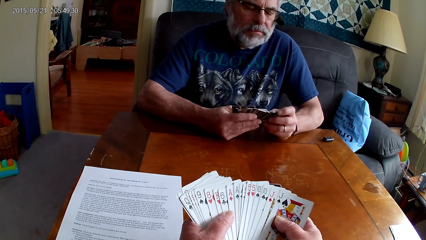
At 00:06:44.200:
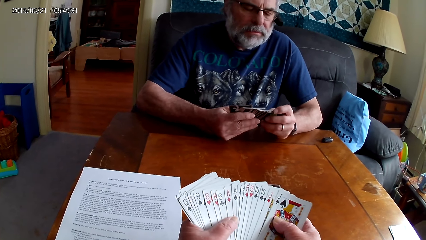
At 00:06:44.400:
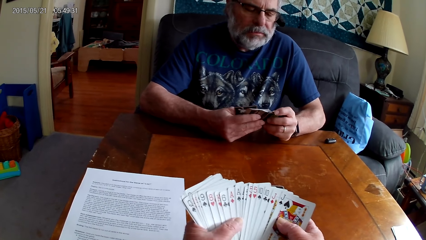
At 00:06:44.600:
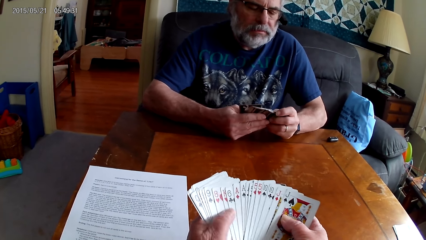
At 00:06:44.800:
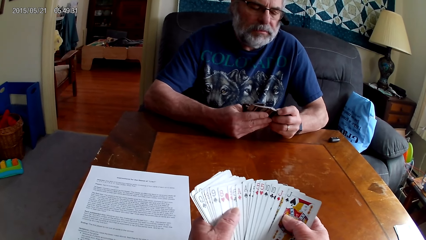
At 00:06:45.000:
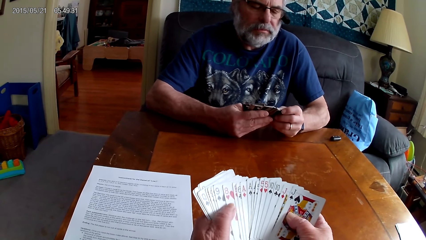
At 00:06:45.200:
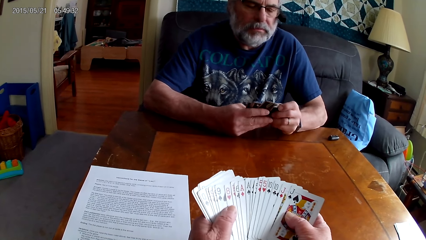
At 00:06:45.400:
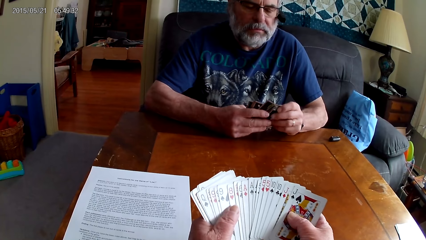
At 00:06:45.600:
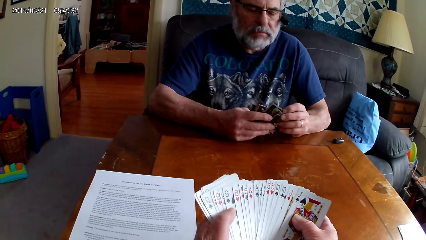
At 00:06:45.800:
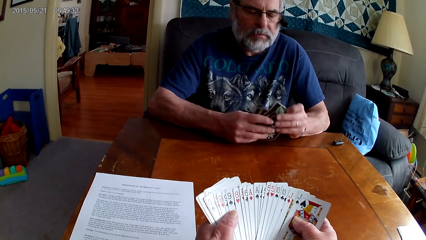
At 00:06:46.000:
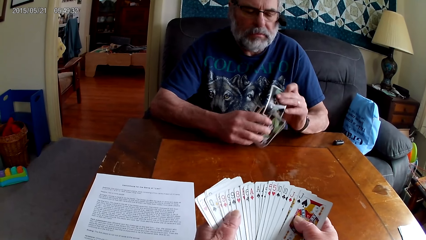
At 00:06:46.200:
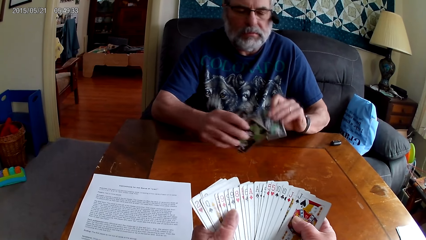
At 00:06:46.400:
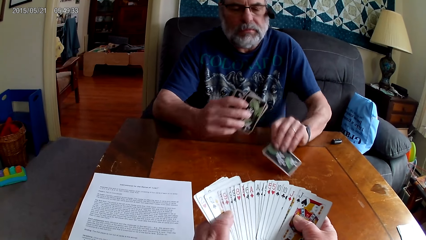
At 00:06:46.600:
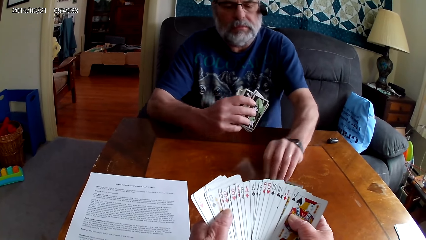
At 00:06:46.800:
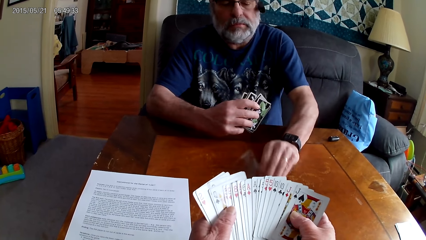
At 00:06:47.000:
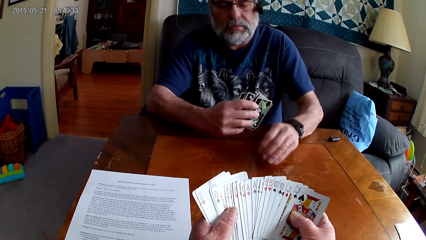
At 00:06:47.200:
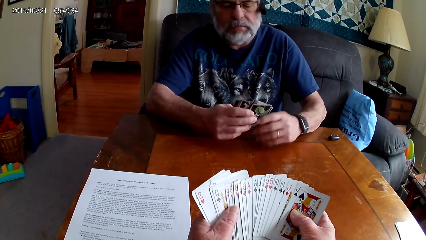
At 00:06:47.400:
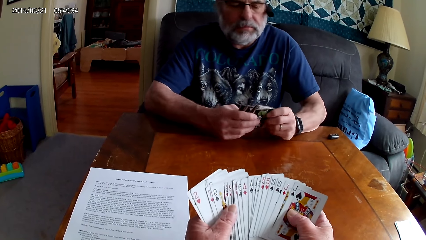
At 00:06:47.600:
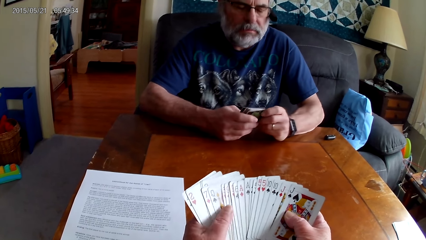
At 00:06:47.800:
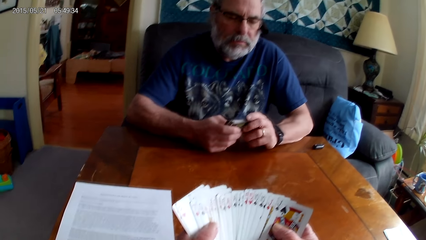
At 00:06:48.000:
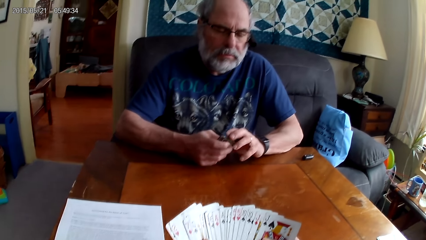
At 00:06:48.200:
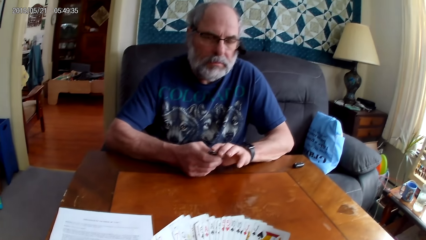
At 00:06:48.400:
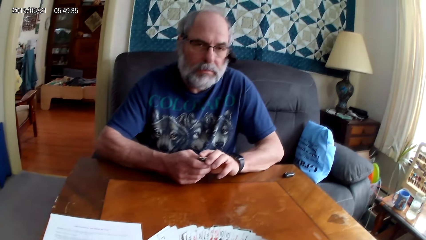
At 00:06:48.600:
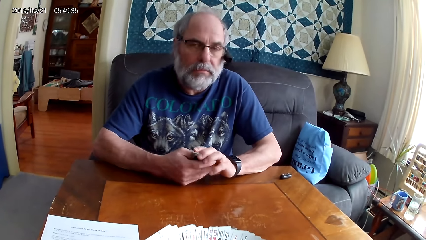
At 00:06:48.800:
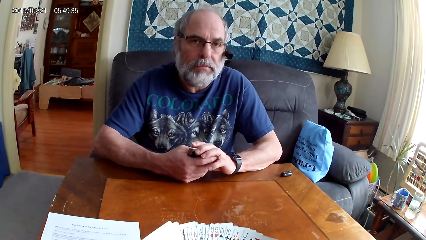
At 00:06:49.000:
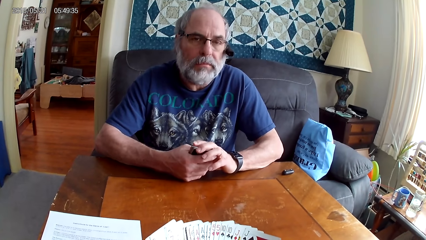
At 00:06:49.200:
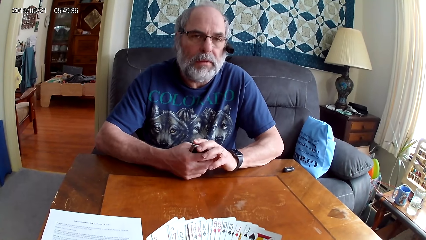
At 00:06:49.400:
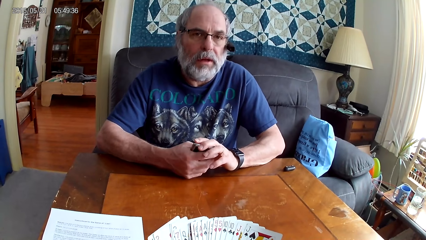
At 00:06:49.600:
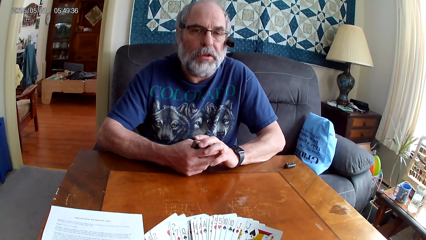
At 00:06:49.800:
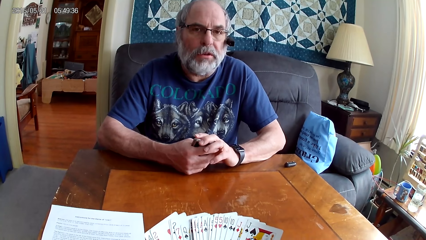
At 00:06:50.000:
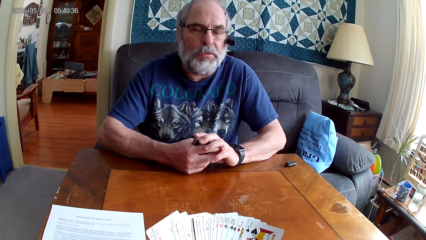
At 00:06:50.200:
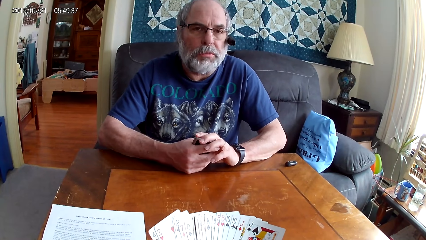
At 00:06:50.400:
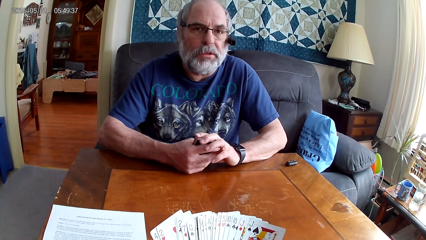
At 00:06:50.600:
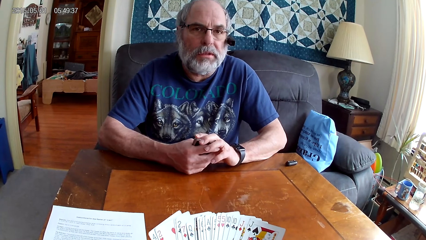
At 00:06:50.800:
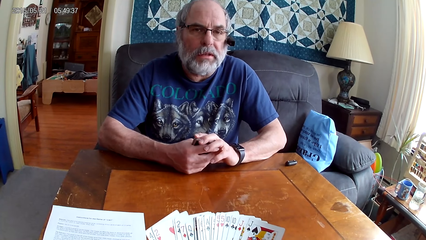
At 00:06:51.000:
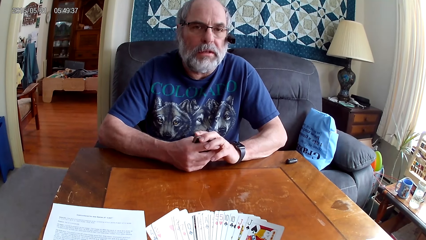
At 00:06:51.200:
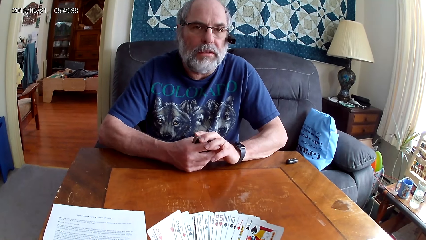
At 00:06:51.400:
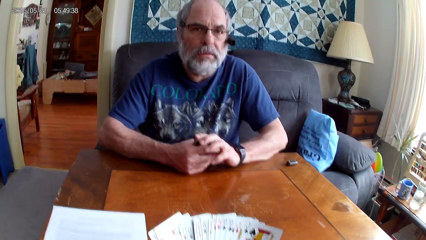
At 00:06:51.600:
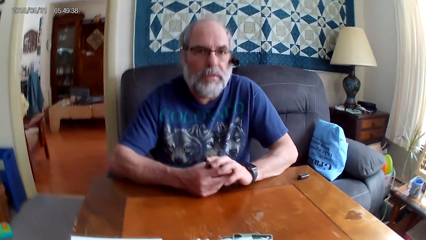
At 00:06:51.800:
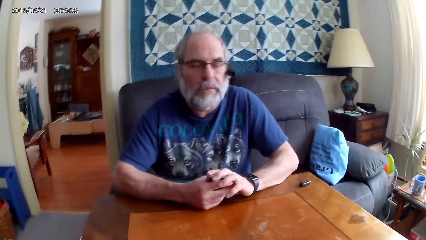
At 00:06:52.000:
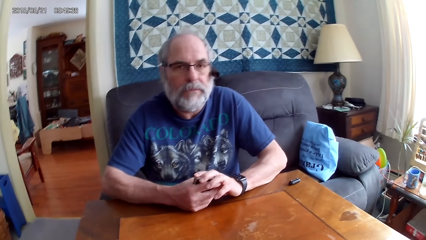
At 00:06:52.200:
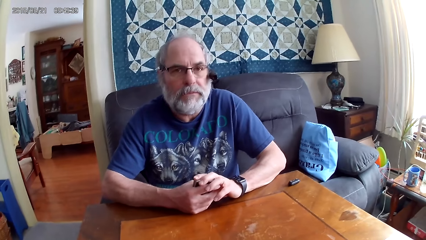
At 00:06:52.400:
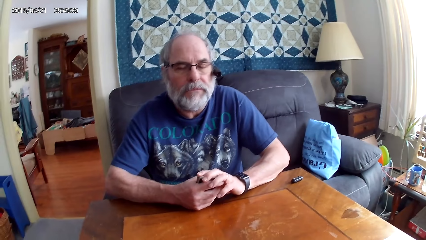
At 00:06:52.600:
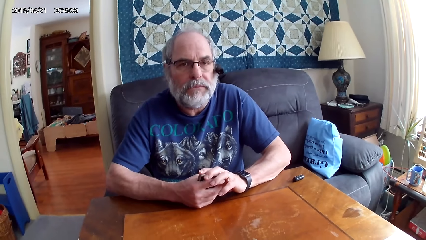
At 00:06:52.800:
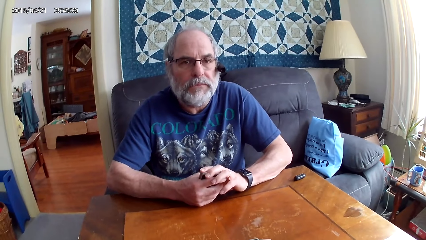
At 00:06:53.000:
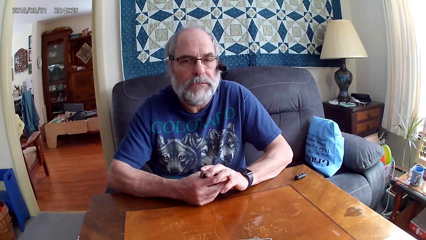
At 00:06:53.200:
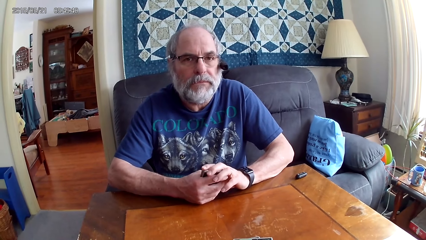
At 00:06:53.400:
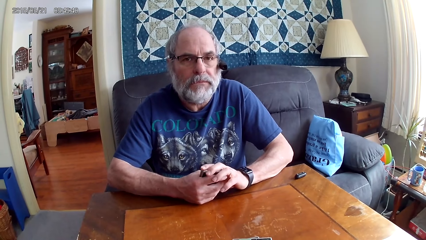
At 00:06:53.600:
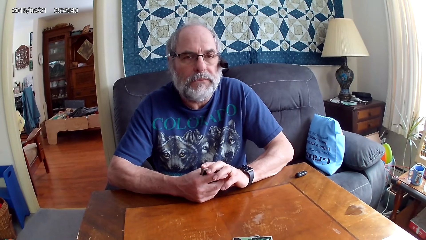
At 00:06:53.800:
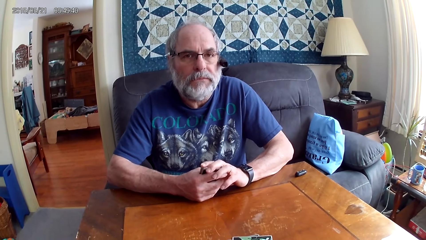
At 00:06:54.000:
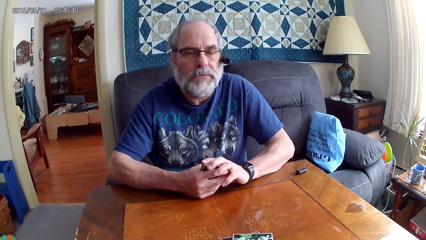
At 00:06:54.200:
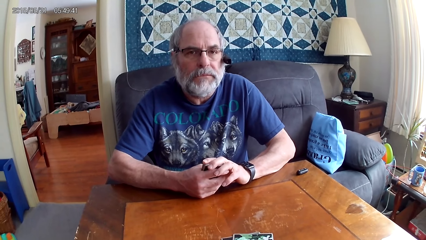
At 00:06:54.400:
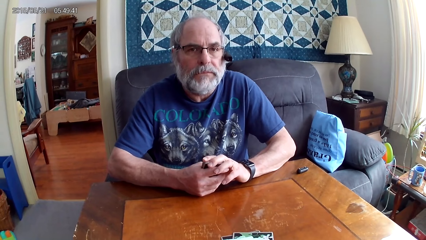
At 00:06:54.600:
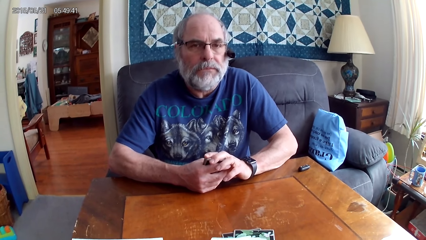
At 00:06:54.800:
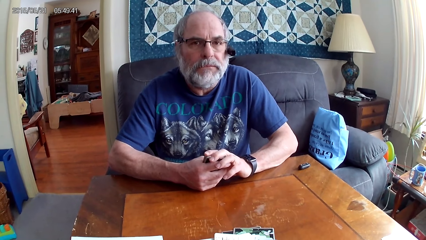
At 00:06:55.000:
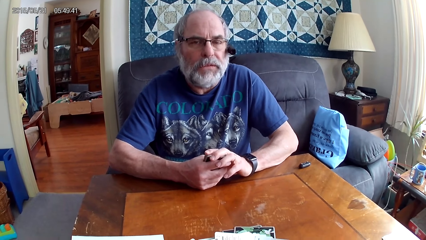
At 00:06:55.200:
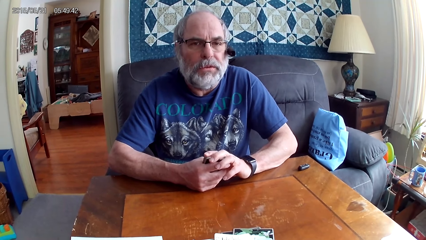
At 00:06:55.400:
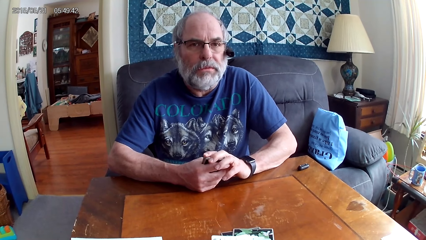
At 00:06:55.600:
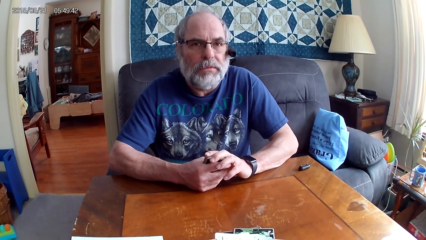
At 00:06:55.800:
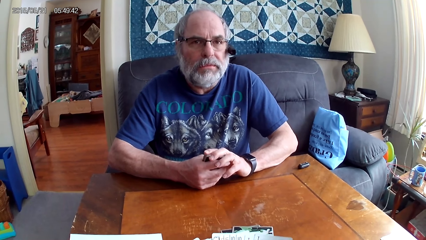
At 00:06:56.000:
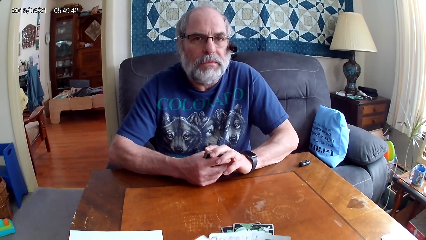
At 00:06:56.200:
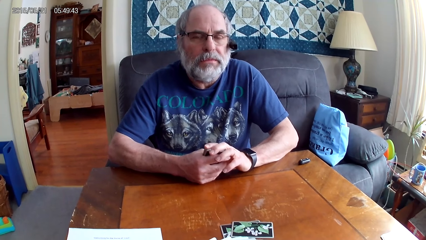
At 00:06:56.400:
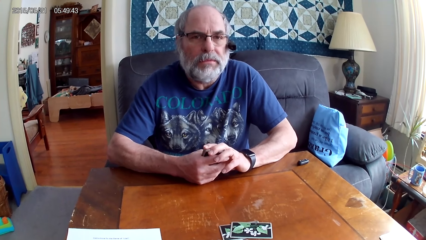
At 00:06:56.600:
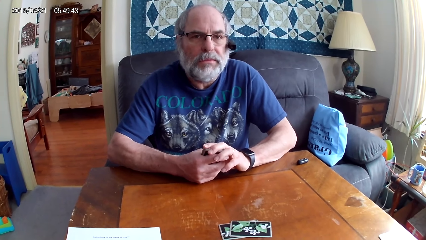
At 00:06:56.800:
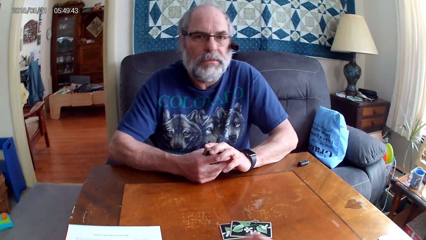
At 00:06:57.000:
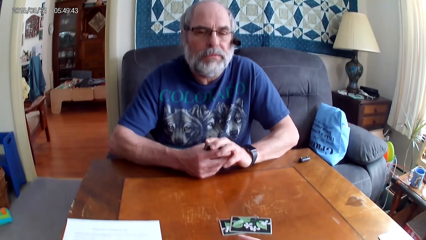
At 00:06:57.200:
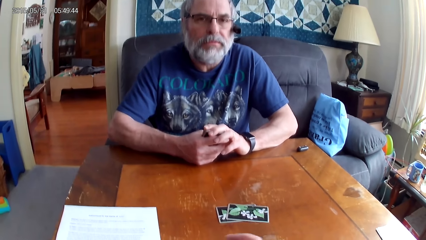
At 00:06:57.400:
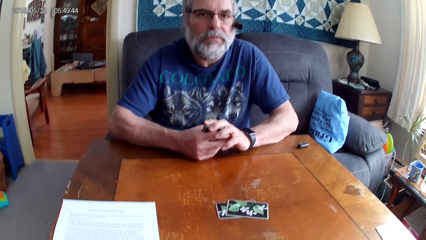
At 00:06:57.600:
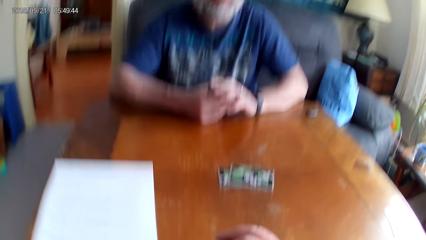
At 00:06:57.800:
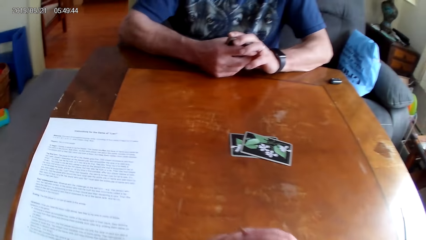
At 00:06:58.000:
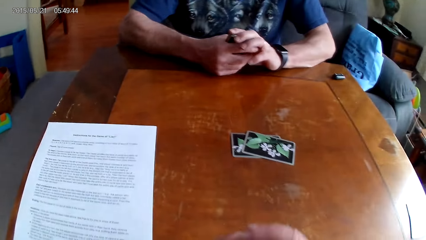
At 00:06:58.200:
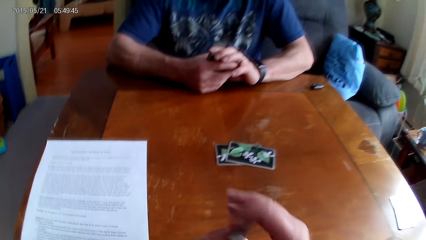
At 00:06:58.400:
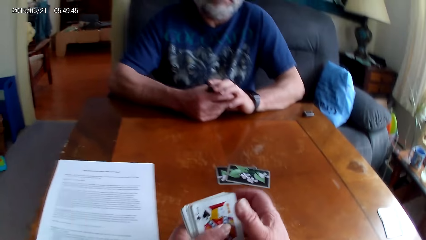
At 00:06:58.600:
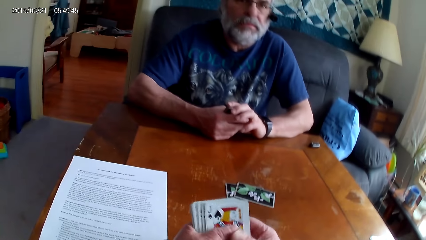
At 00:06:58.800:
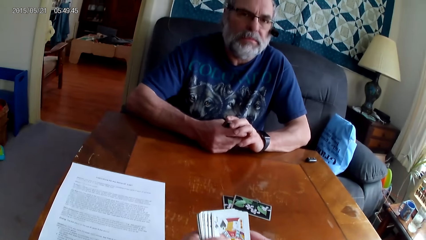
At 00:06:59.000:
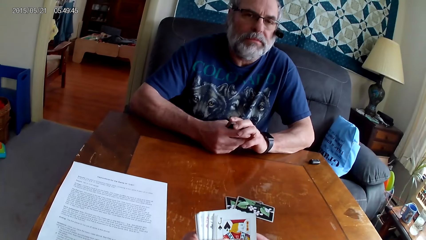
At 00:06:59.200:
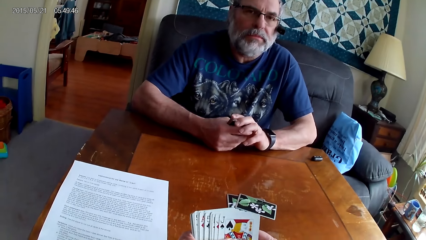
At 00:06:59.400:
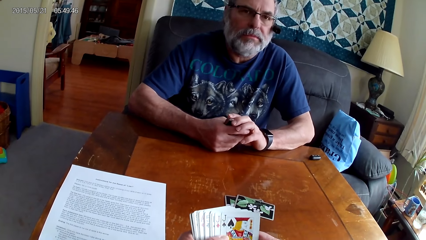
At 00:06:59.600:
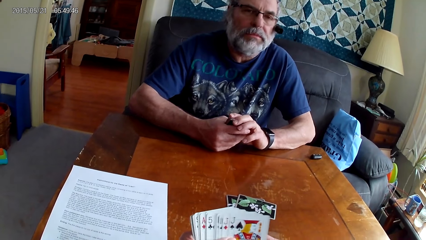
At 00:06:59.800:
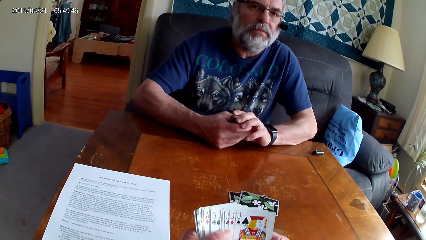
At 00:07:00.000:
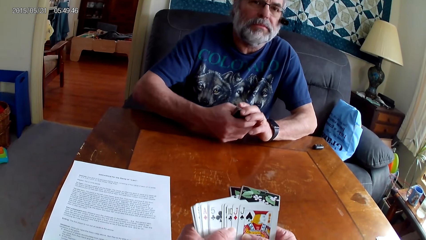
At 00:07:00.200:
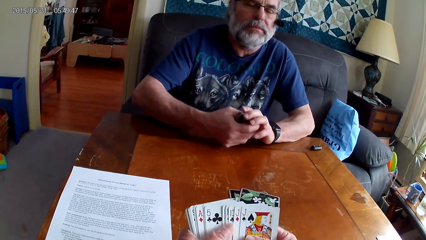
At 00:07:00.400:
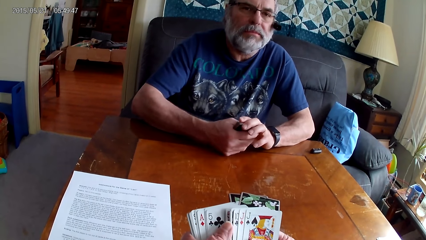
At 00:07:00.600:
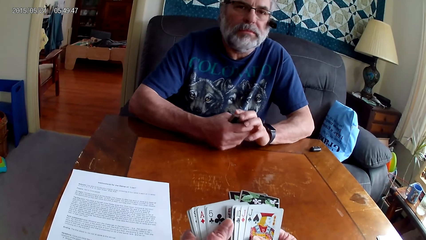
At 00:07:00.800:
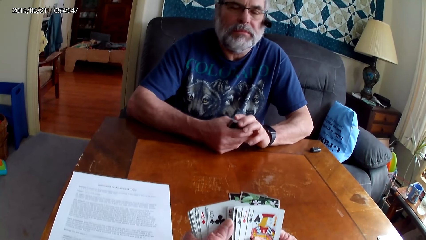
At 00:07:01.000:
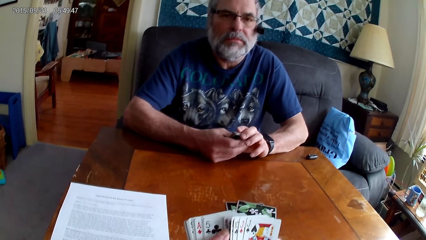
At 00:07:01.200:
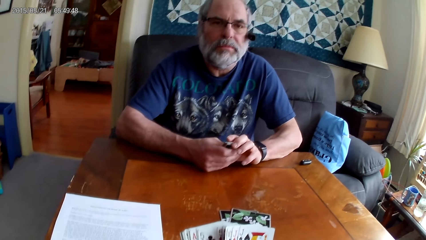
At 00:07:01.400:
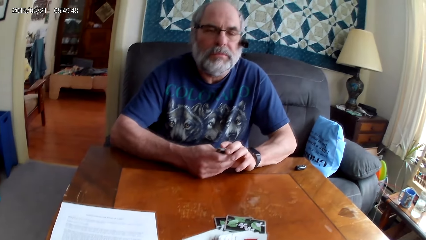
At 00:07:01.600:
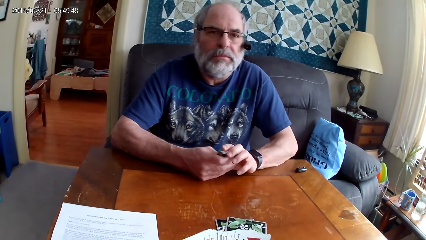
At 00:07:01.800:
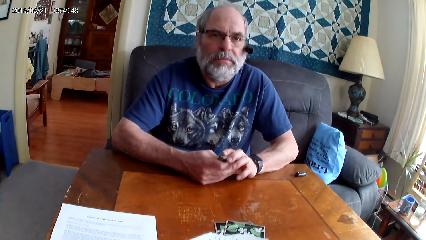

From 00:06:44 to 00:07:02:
A man drops a card on the table. The man talks to the camera wearer. The camera wearer speaks. The man speaks. The camera wearer goes through cards and arranges the cards.
